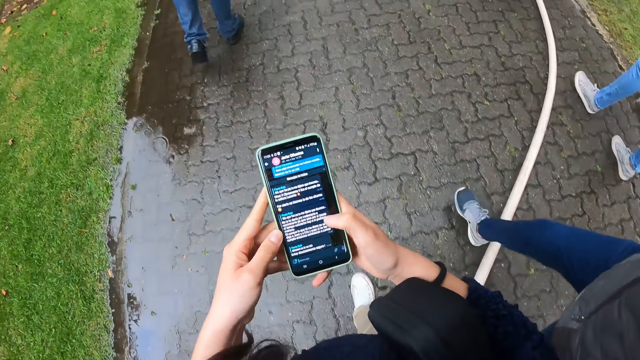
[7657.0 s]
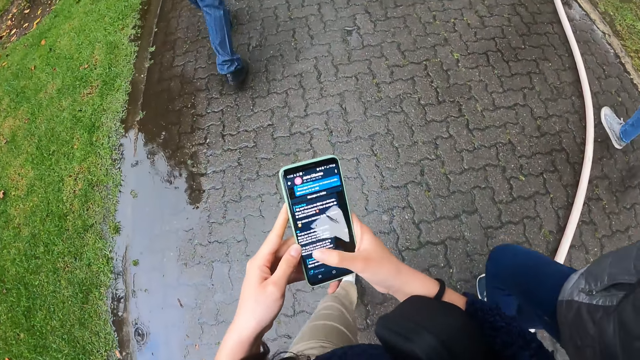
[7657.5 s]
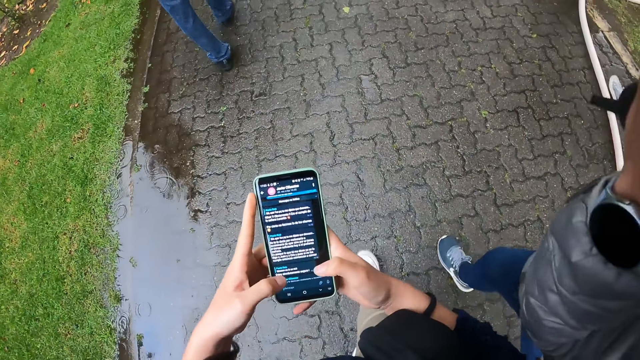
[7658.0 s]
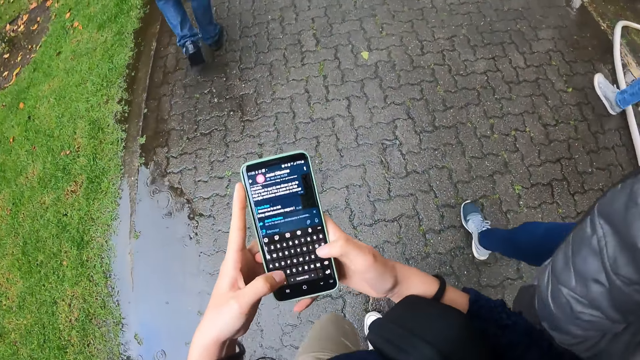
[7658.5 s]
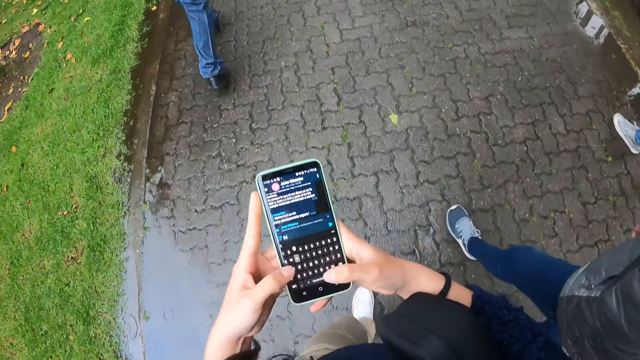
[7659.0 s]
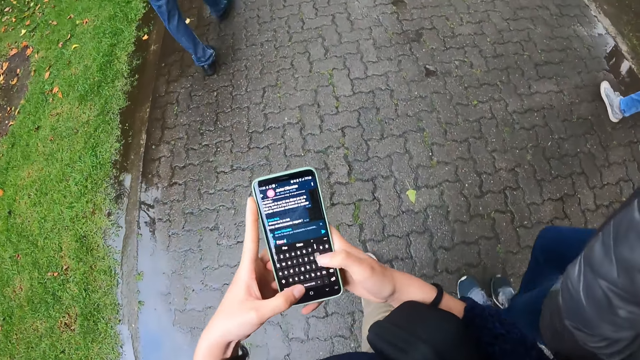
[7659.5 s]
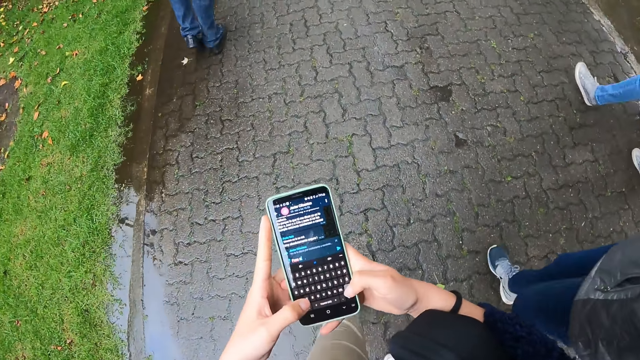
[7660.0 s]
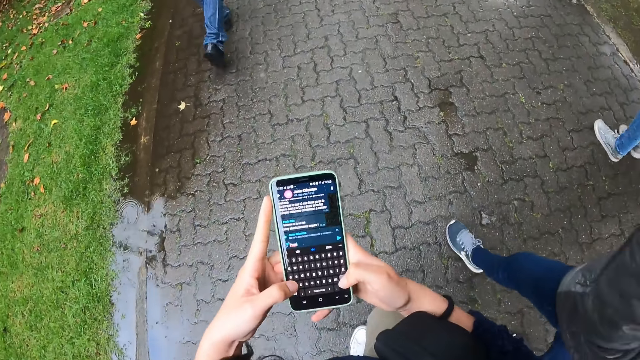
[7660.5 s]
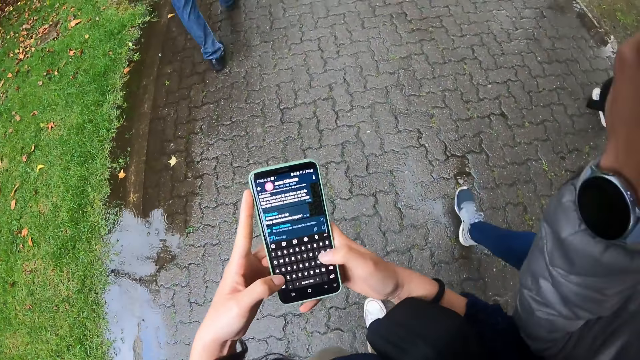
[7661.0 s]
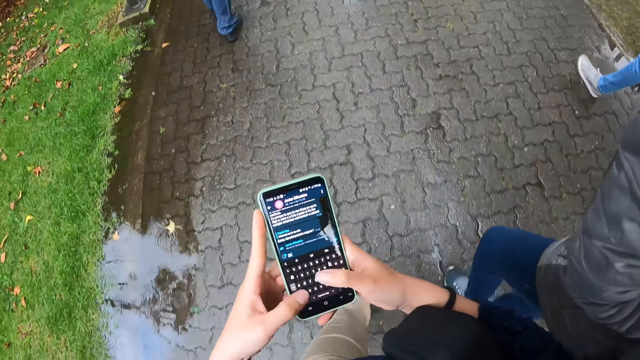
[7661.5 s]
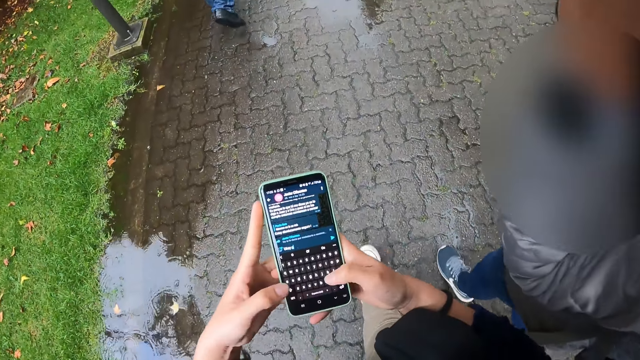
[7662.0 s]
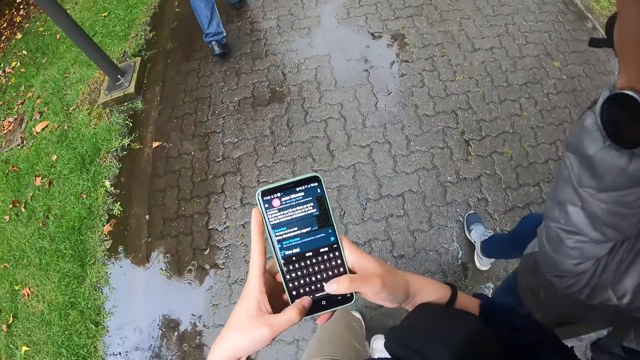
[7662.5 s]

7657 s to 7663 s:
The camera wearer operates the phone with both hands.

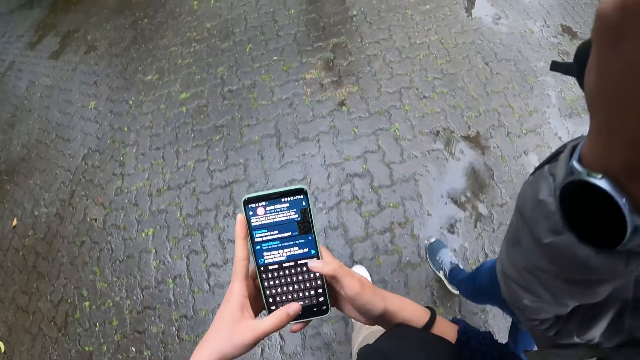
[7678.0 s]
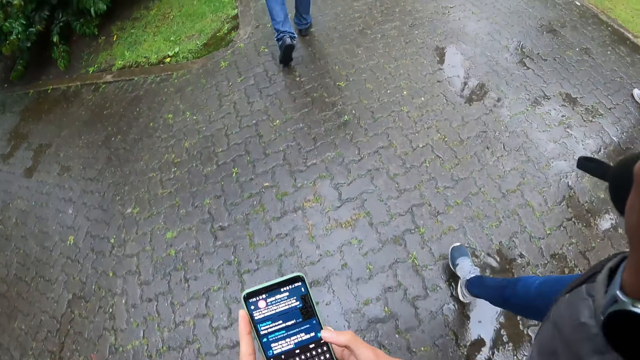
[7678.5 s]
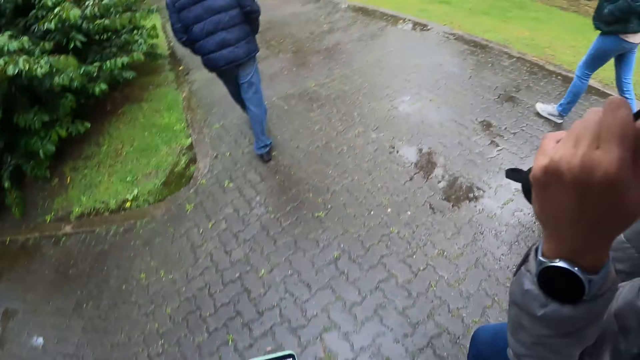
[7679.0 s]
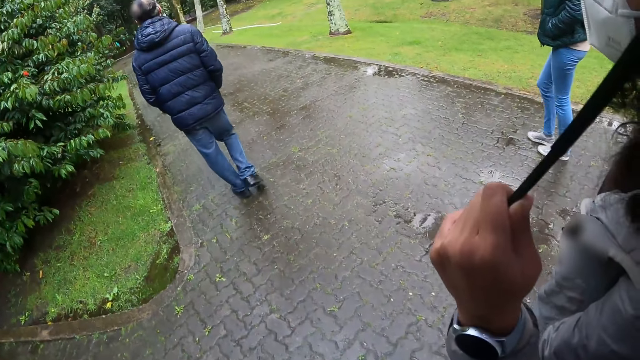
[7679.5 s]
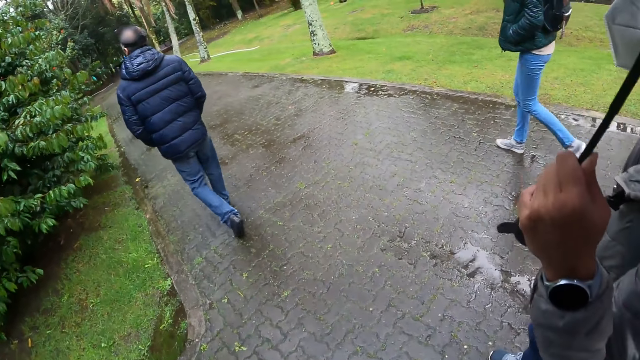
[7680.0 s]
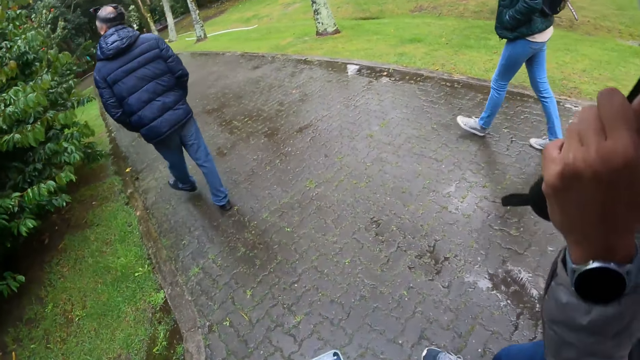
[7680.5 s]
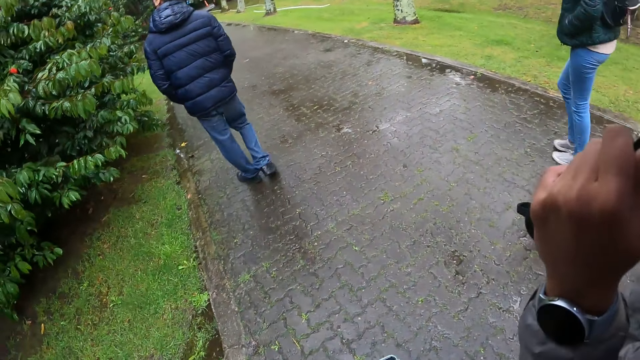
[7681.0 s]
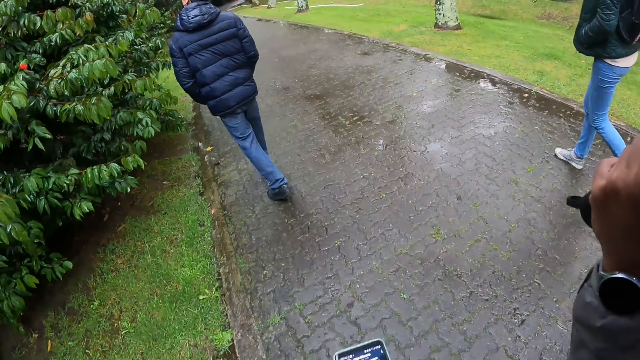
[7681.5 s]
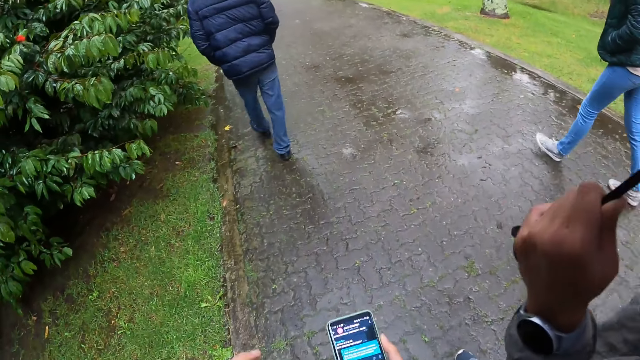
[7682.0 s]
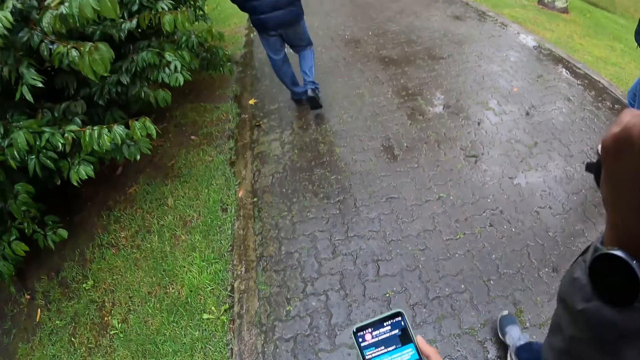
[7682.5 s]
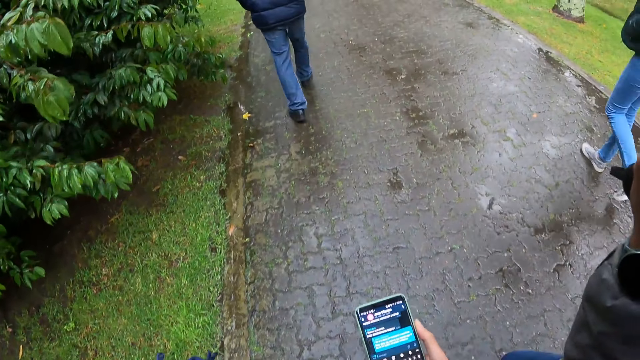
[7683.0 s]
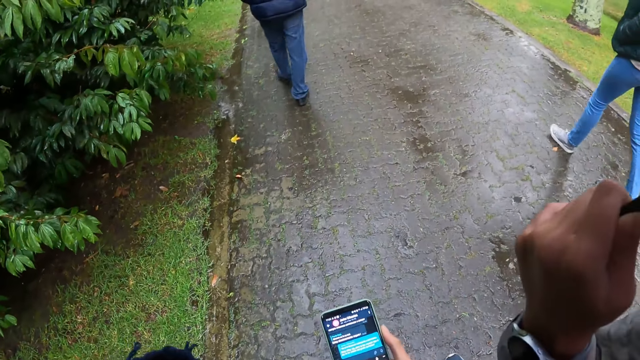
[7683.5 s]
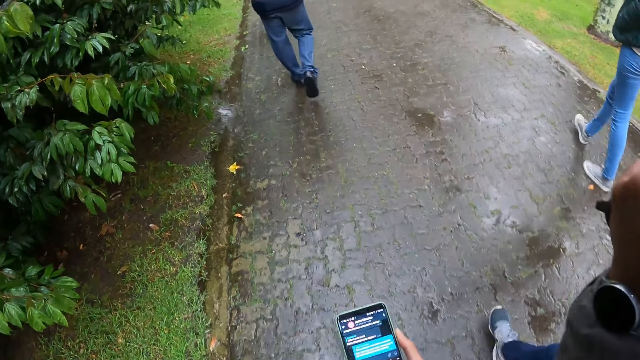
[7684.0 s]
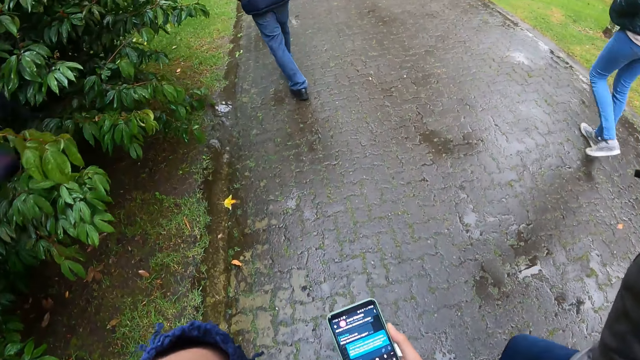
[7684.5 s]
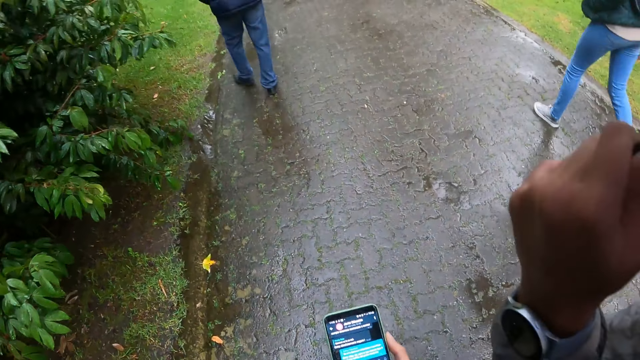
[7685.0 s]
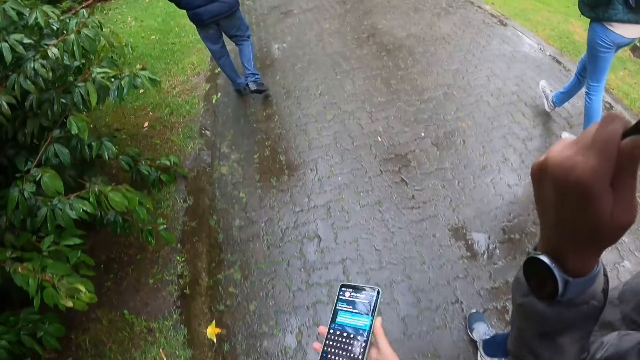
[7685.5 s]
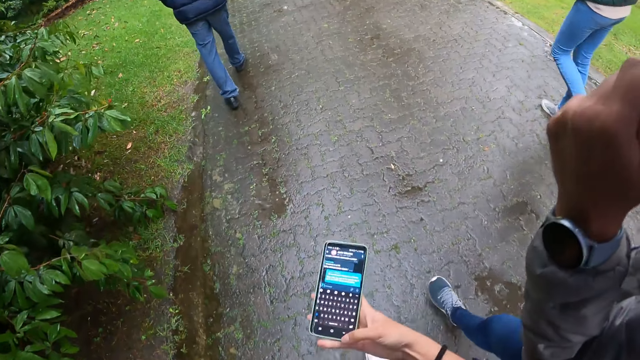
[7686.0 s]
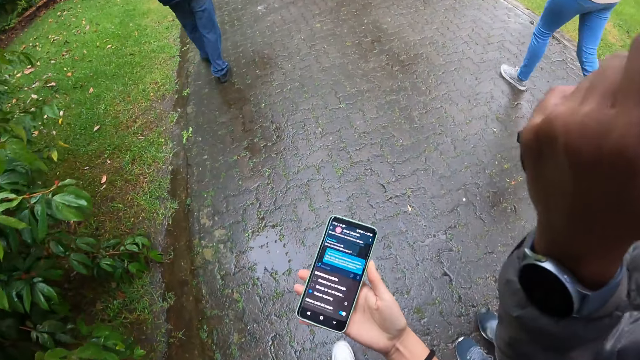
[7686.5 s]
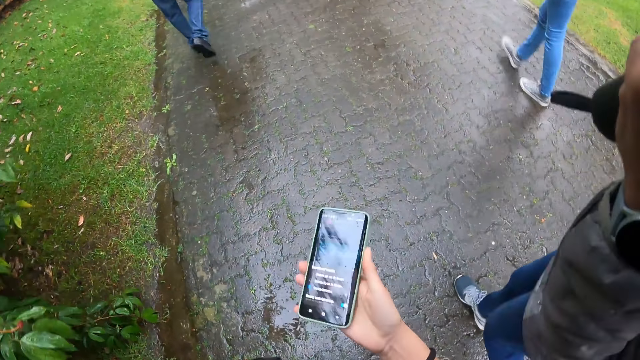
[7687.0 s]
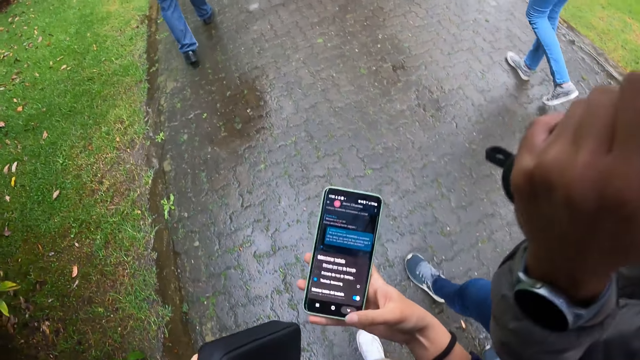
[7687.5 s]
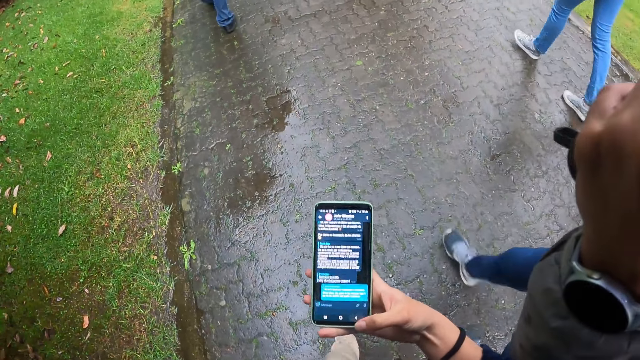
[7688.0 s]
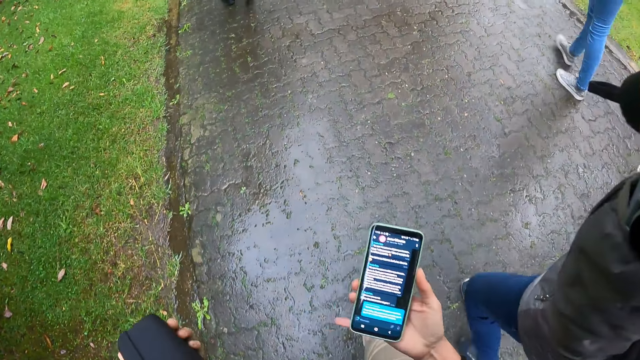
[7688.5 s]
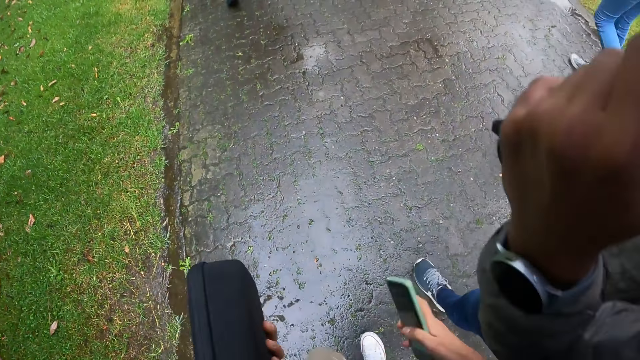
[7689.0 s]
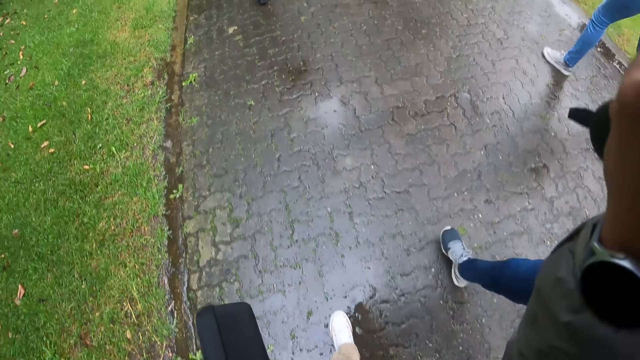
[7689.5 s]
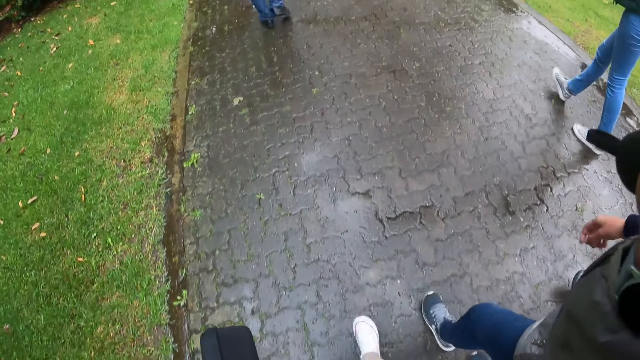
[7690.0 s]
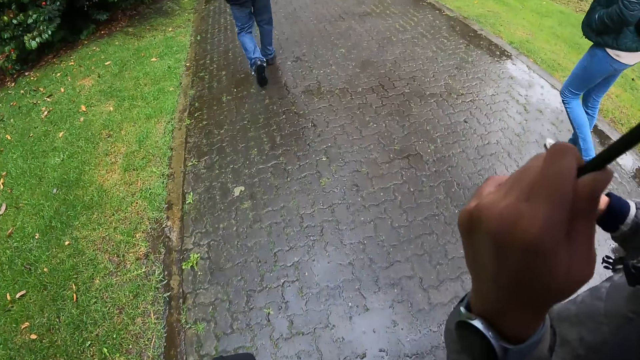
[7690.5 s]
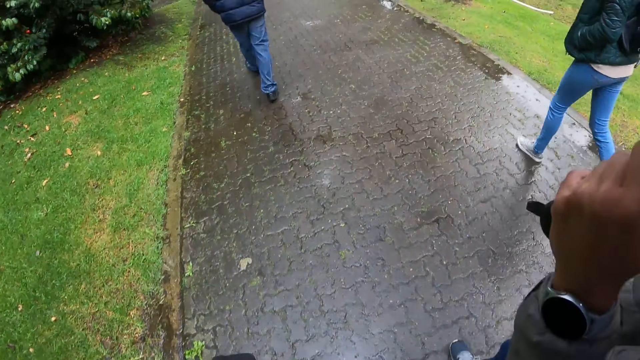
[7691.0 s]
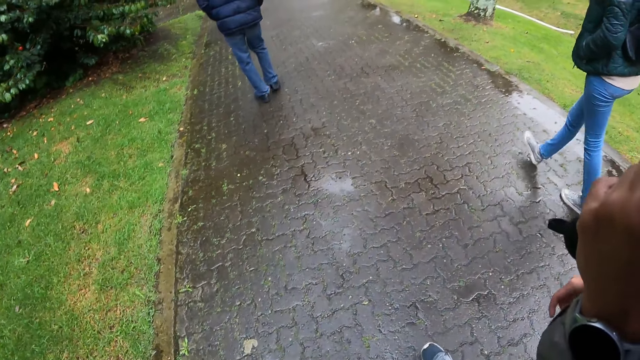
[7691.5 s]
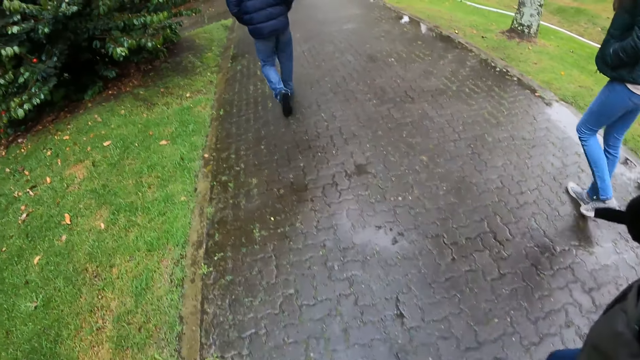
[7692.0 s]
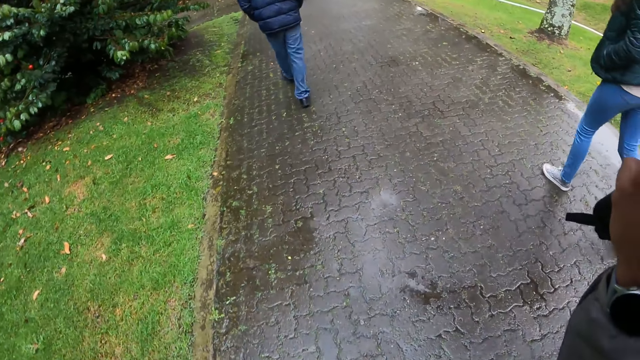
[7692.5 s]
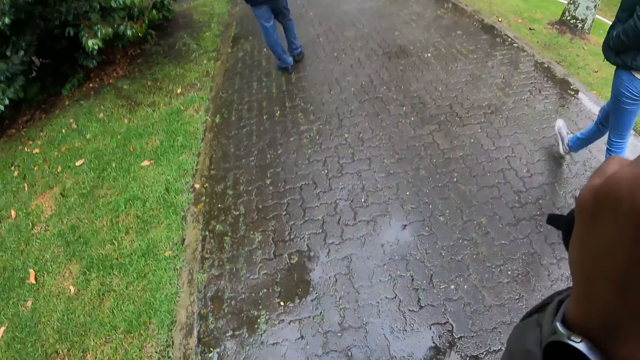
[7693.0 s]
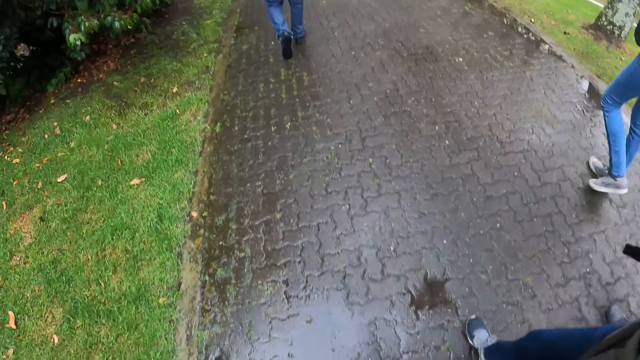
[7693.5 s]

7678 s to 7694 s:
The camera wearer walks around the street. She holds the phone with her right hand. She uses the phone. She operates the phone with her right hand. She holds the box with her left hand. She walks around the street.
